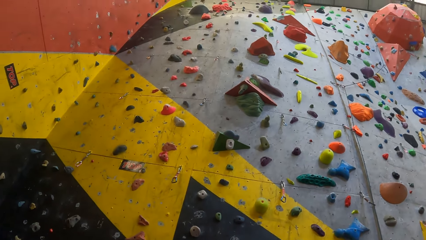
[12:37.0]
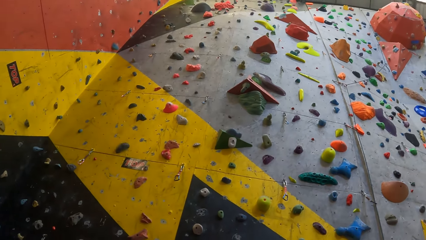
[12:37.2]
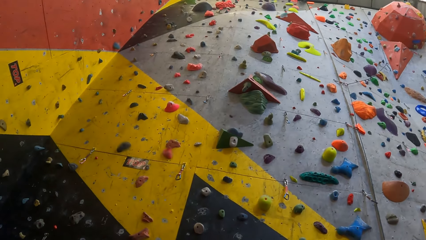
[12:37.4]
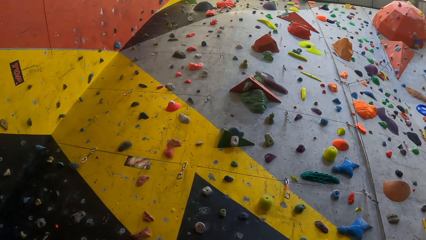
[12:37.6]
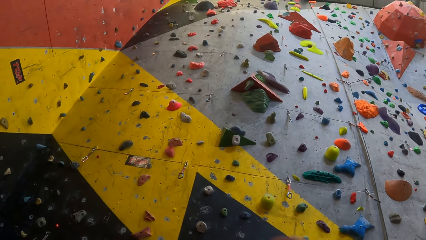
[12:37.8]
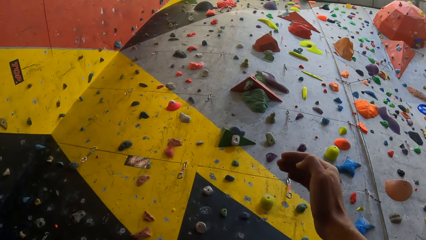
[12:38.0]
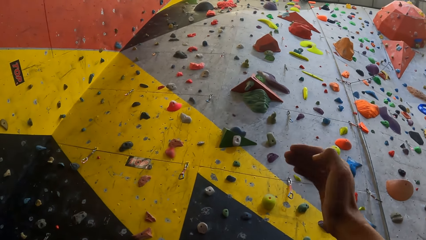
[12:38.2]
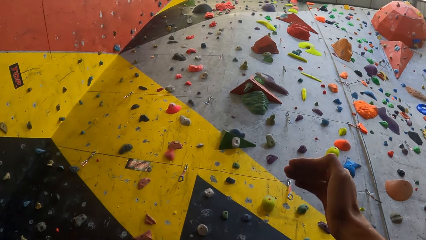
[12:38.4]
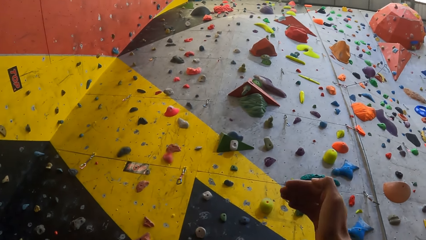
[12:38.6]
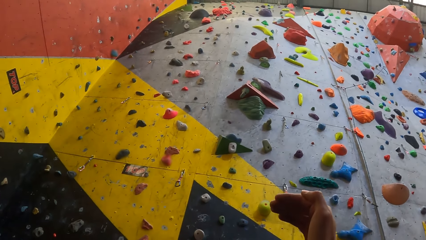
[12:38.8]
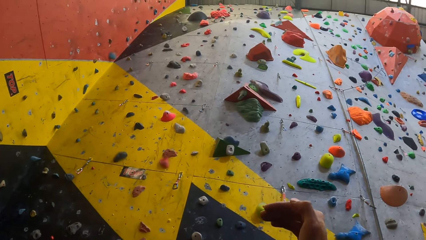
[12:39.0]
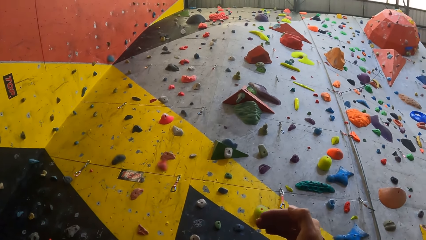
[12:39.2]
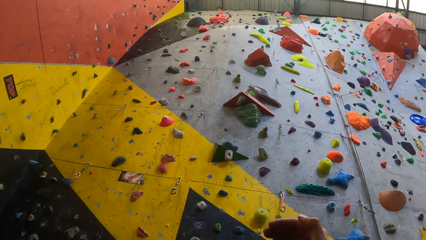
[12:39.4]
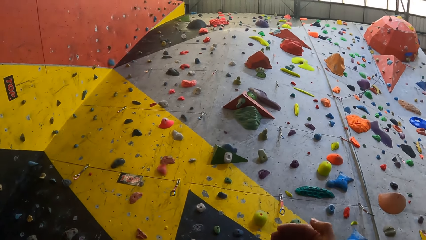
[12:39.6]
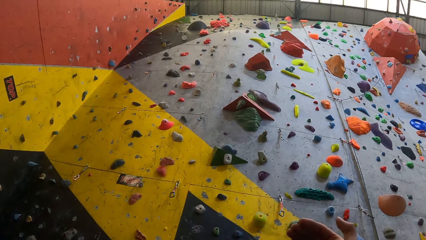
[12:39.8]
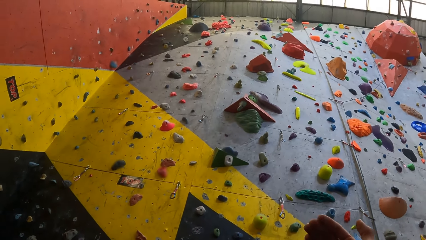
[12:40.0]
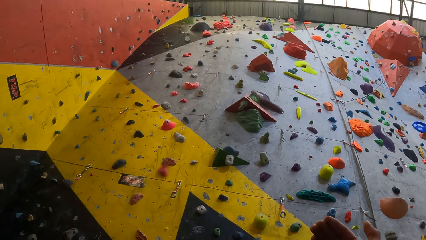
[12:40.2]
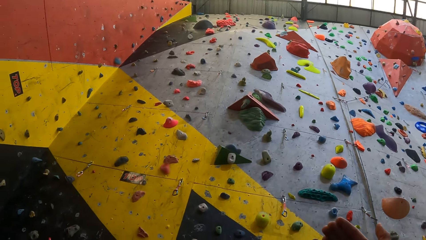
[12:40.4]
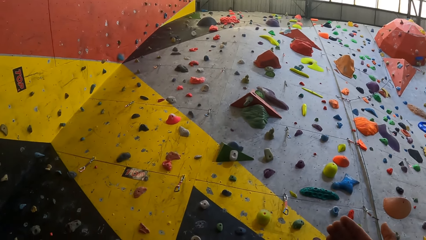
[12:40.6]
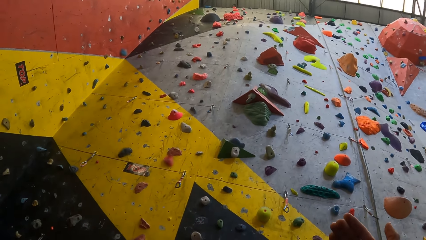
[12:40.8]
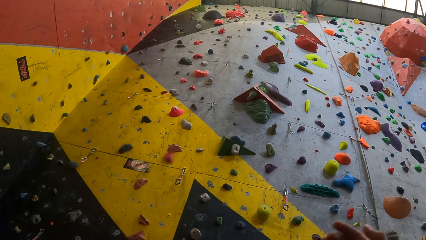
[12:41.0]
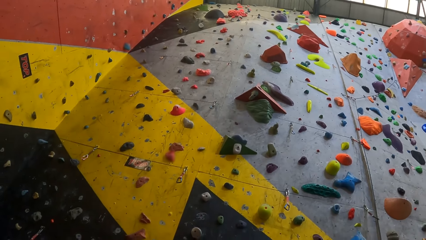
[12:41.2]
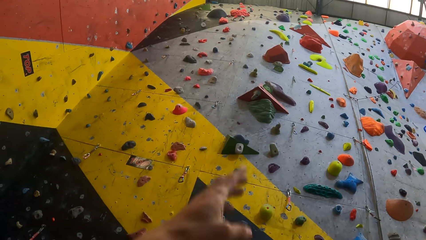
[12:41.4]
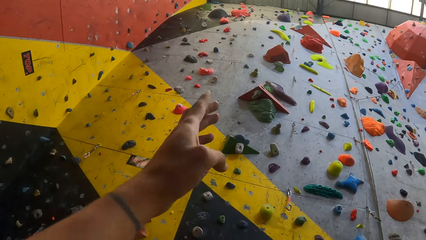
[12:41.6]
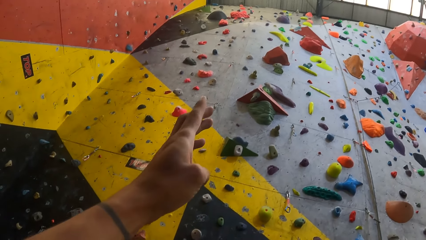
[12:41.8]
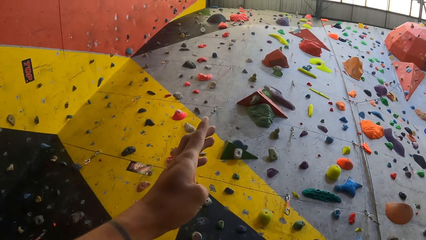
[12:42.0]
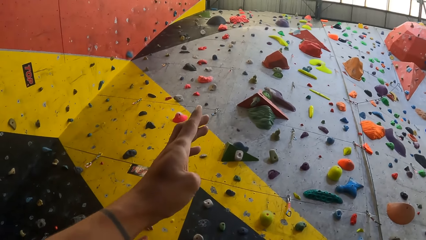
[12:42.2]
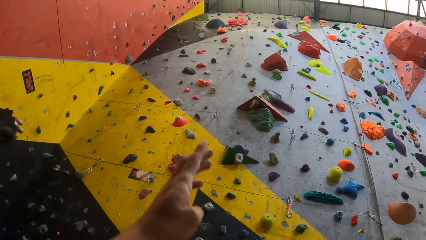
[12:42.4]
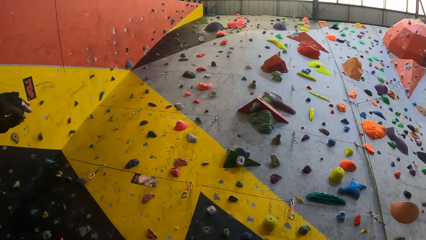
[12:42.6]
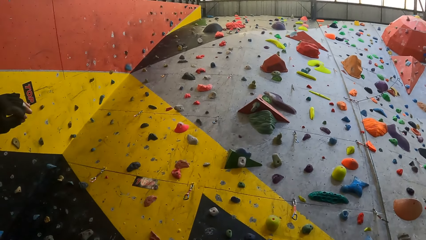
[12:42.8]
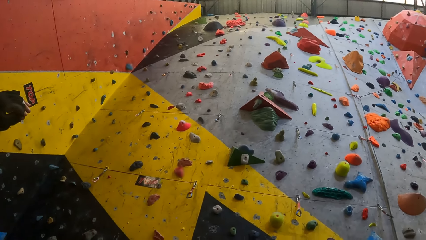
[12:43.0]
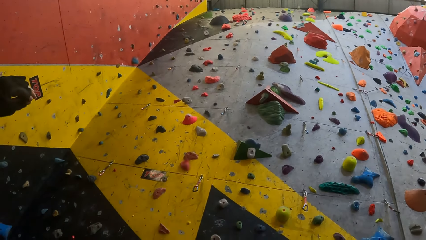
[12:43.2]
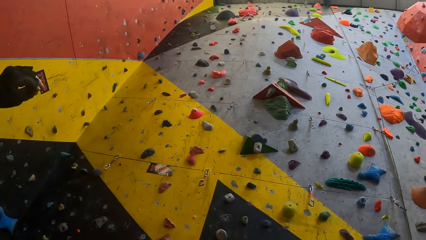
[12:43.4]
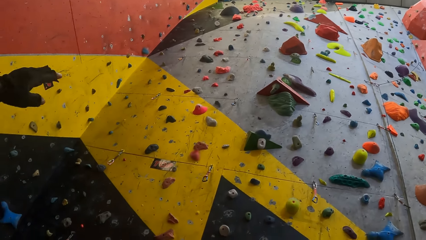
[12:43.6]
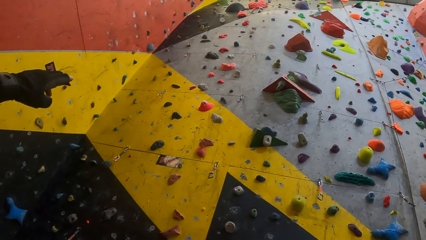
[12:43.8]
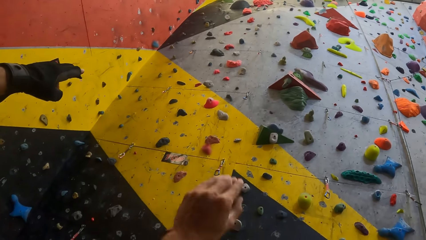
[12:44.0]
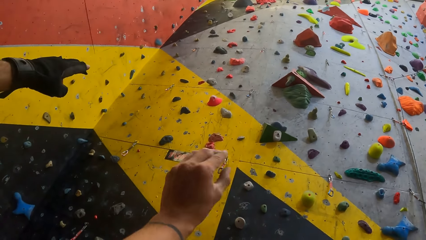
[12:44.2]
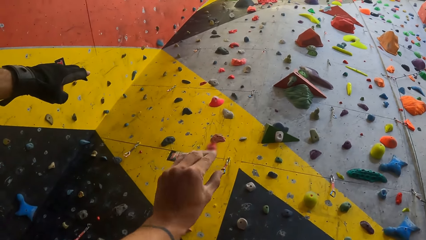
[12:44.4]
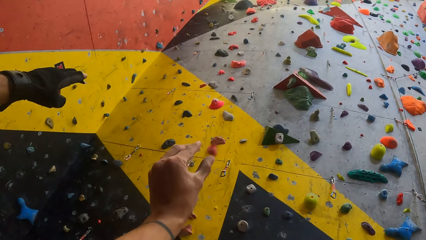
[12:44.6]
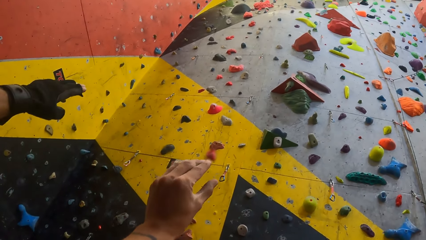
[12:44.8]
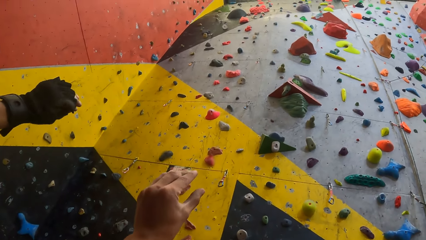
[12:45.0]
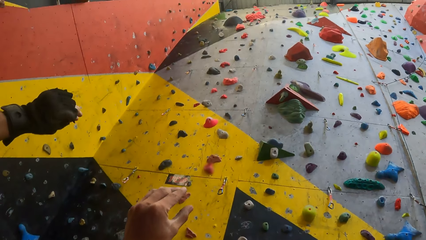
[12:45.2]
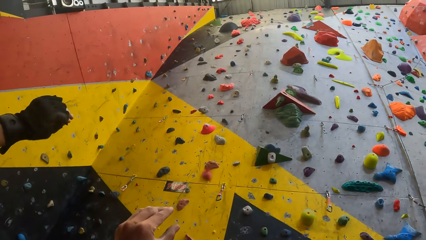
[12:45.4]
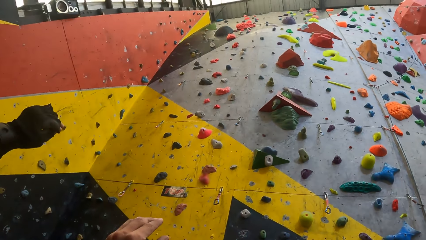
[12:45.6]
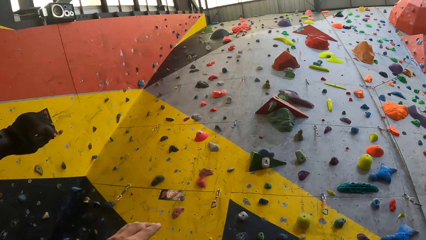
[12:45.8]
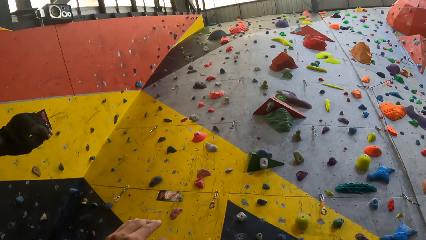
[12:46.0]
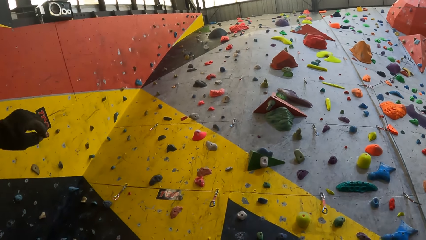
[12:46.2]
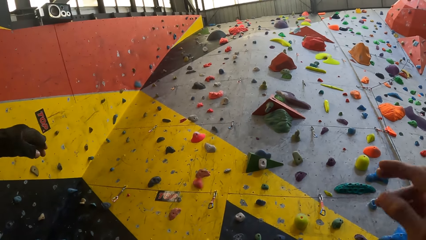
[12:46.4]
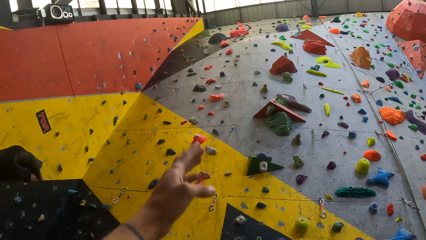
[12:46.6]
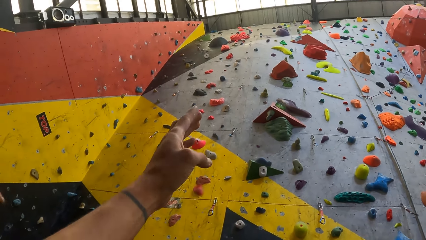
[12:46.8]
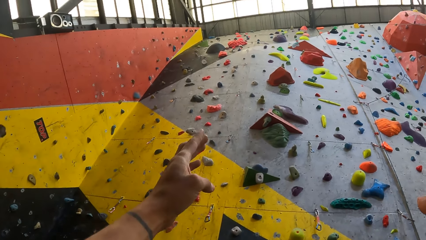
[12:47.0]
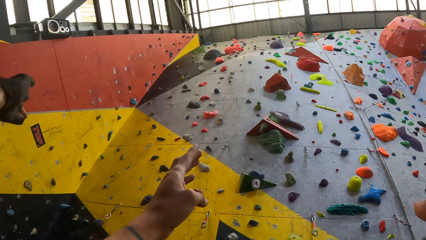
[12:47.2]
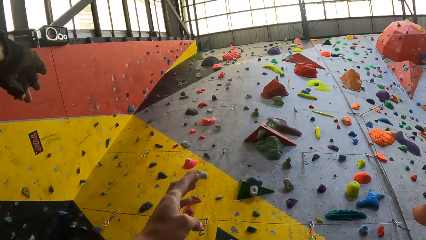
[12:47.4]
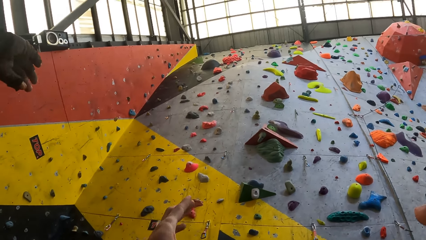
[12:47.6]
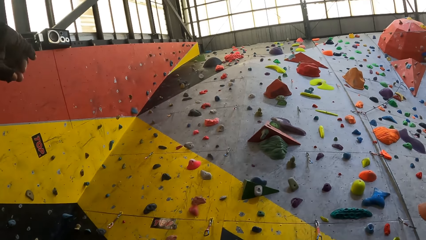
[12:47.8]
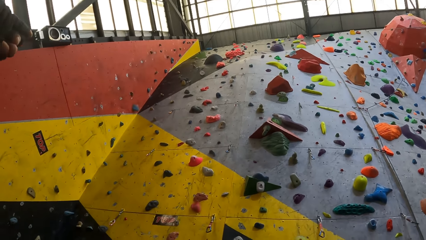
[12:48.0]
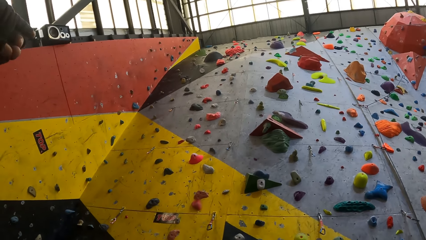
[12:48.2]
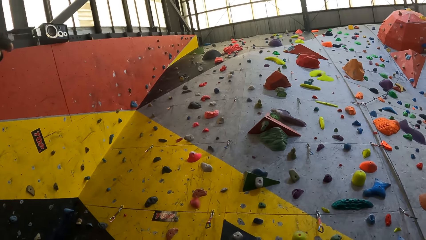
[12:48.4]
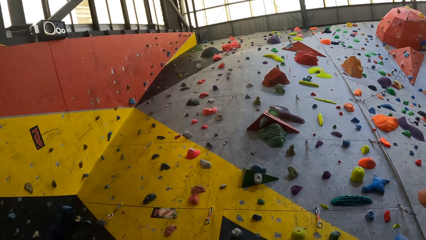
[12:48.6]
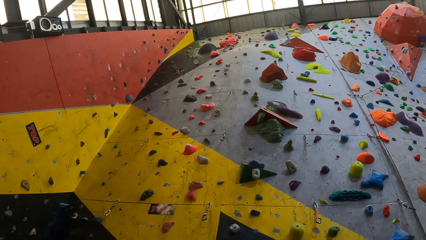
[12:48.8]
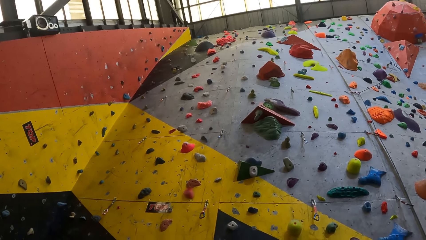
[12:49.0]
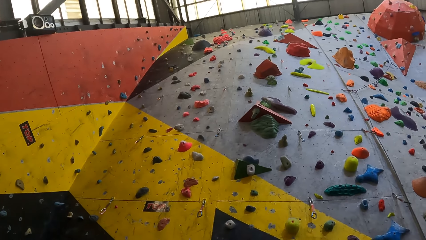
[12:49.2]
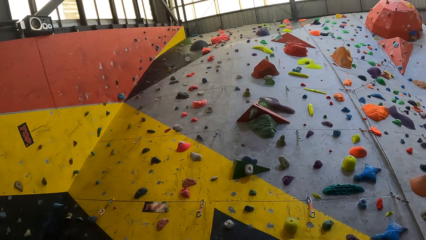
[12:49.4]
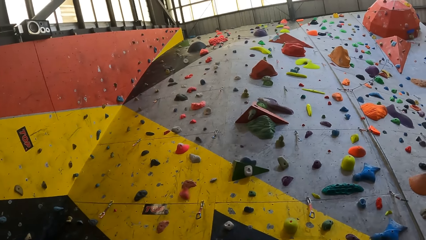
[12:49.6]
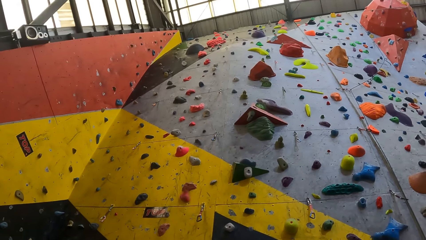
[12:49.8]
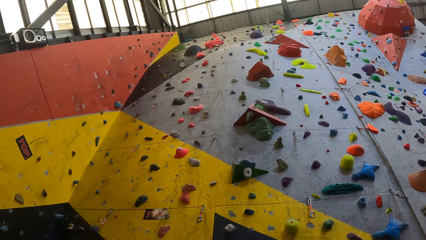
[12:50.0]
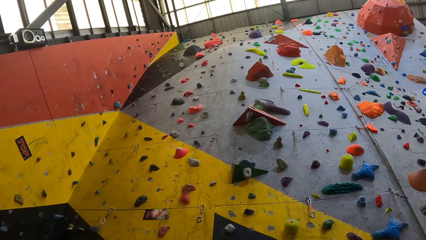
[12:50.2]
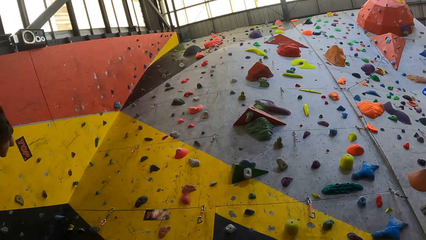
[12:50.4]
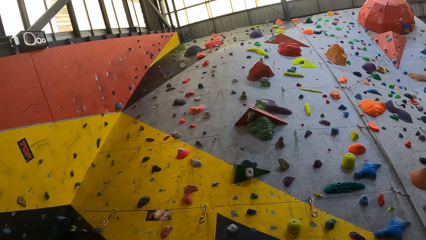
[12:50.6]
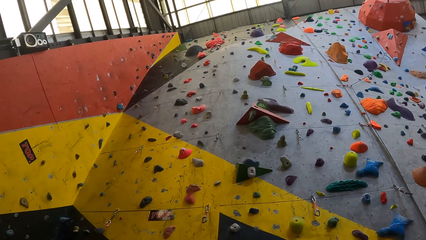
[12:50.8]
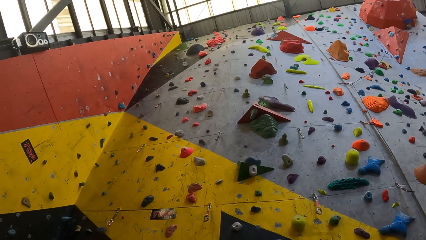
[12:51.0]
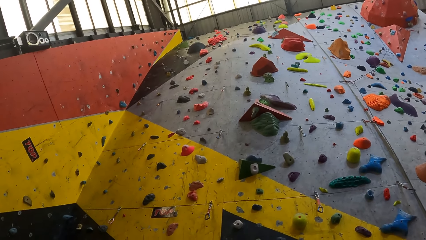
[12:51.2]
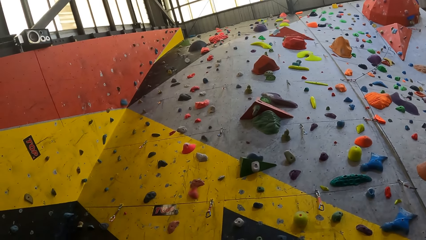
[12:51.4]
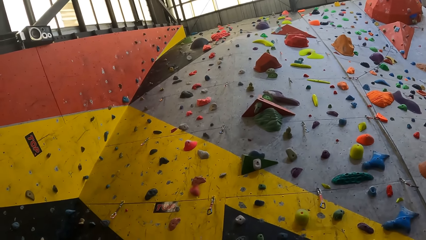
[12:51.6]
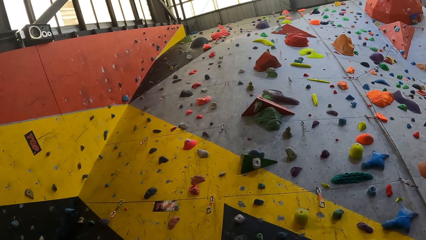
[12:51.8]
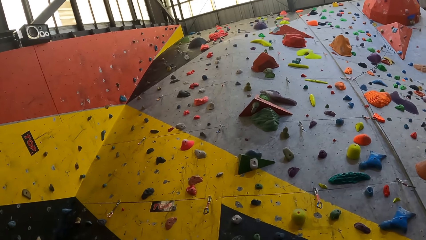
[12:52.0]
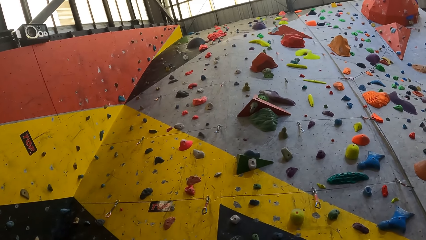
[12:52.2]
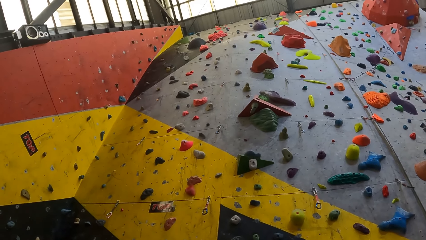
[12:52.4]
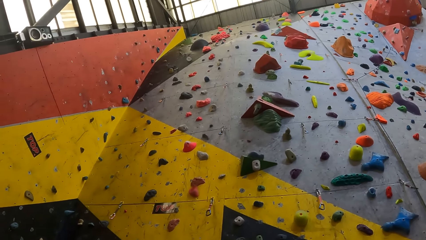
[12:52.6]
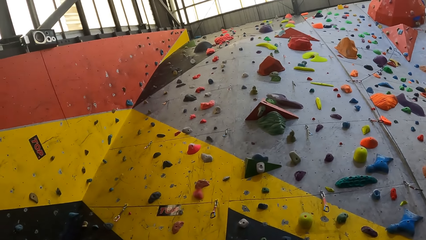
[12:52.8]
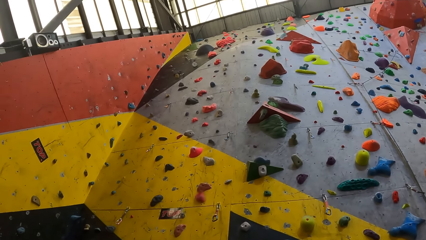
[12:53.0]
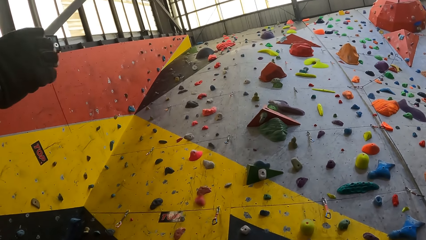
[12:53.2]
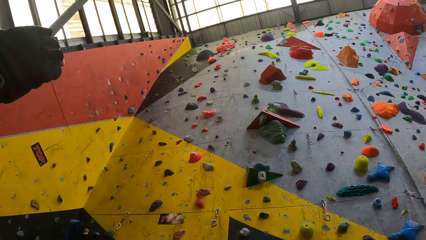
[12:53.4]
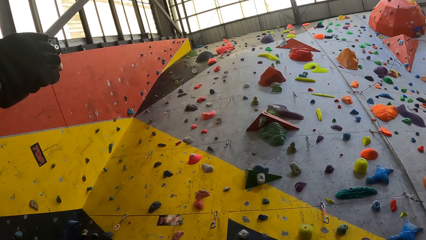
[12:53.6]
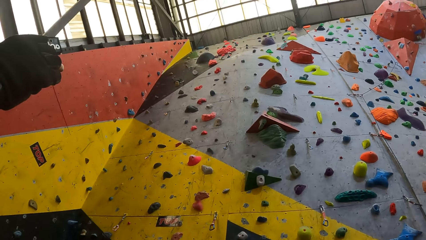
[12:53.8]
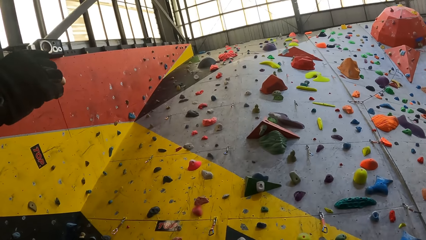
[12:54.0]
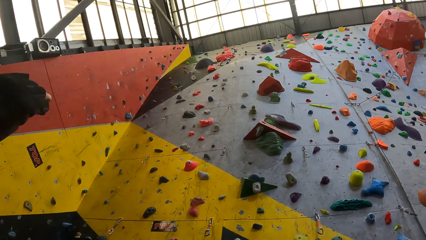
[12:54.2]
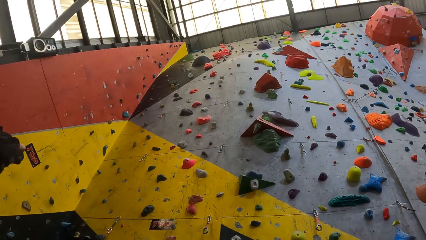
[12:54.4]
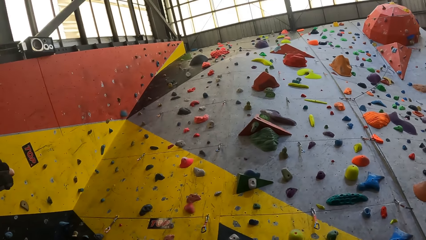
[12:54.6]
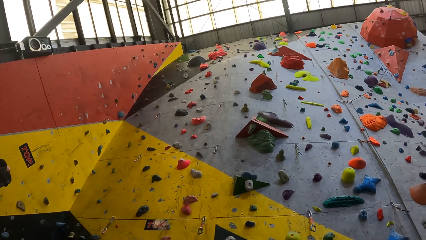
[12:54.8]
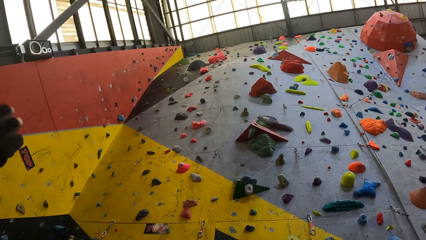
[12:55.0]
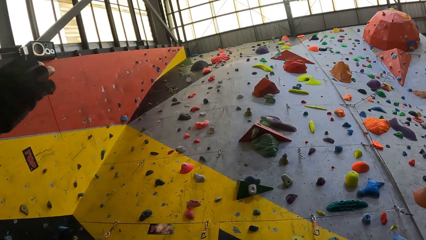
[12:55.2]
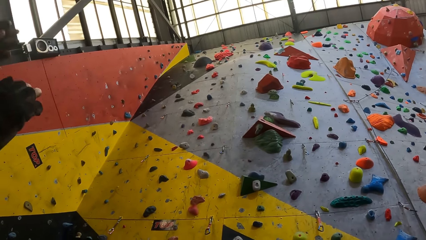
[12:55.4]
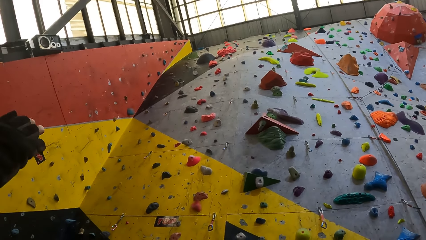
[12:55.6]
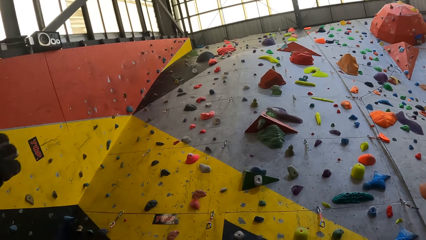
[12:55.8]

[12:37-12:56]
The camera wearer lifts a hand. They point on the wall. They move the hand. They point on the wall. They look around.
